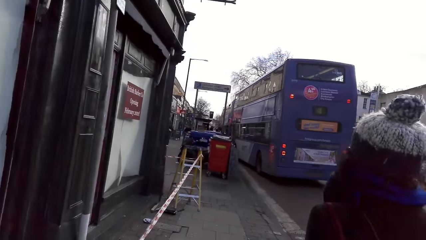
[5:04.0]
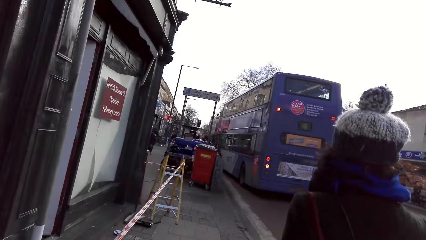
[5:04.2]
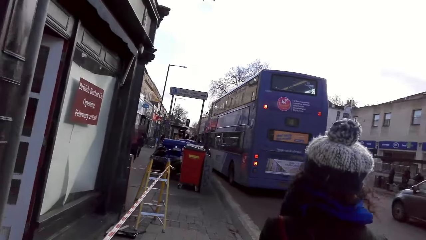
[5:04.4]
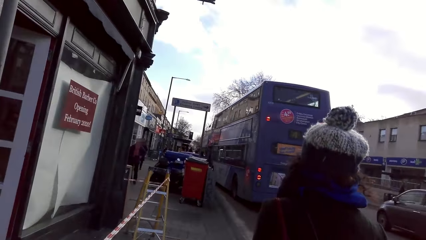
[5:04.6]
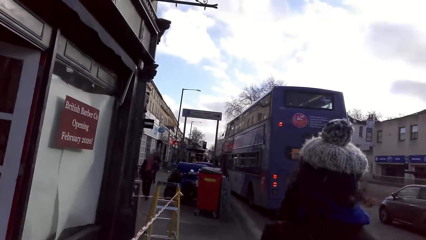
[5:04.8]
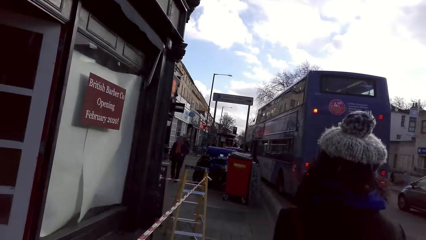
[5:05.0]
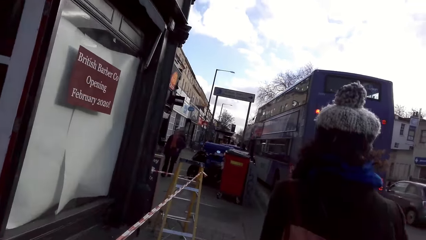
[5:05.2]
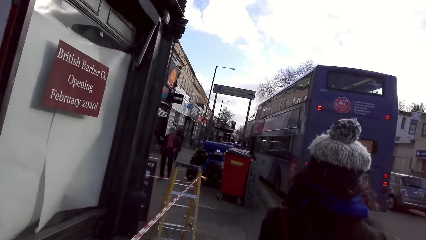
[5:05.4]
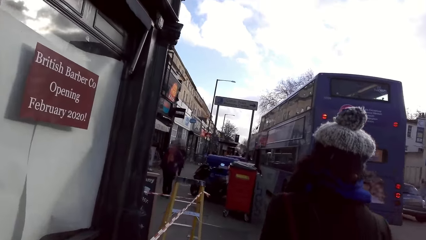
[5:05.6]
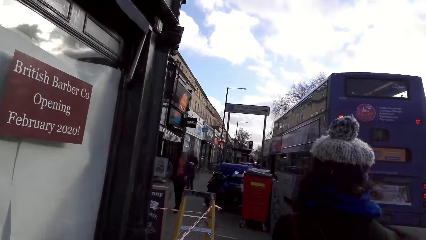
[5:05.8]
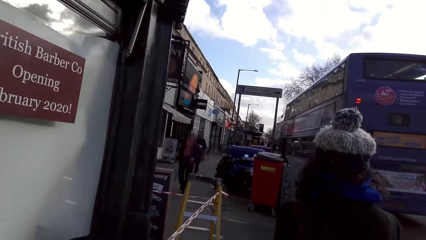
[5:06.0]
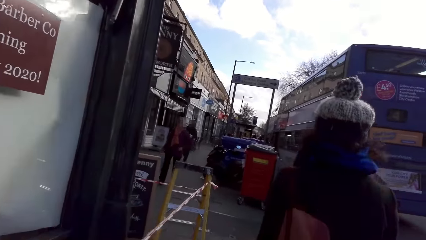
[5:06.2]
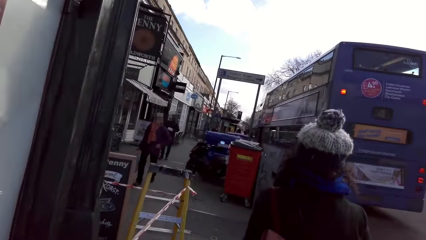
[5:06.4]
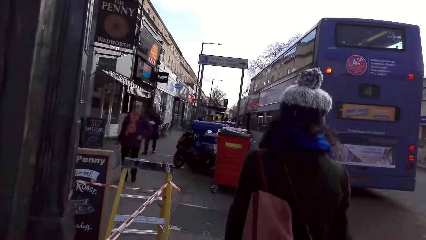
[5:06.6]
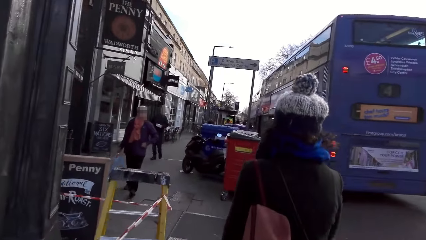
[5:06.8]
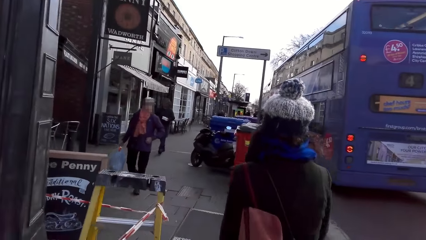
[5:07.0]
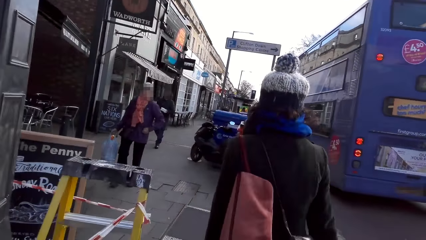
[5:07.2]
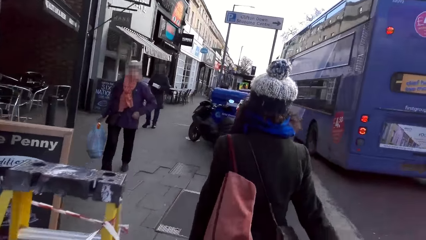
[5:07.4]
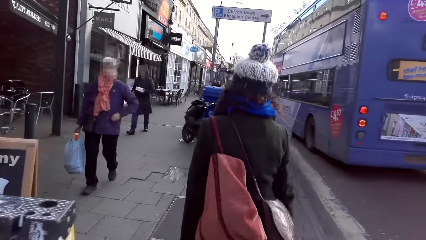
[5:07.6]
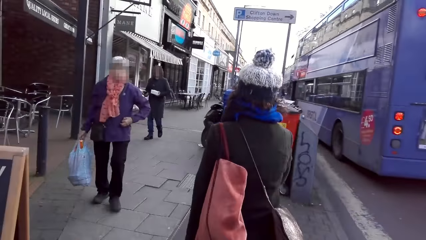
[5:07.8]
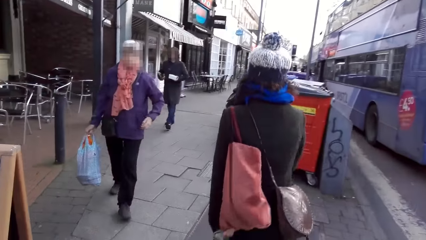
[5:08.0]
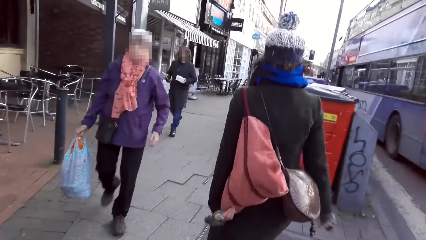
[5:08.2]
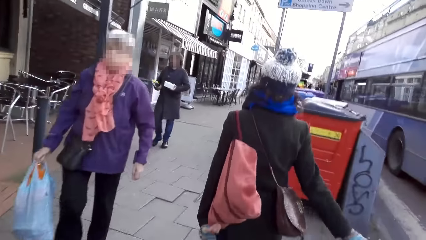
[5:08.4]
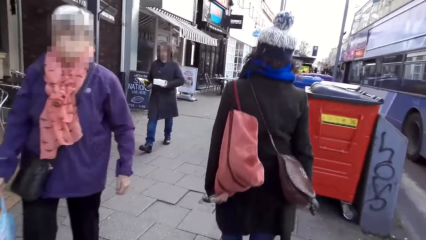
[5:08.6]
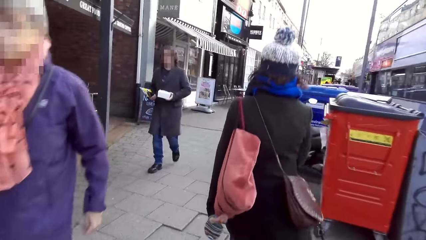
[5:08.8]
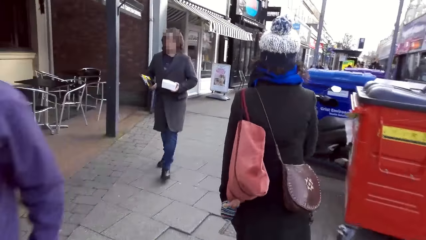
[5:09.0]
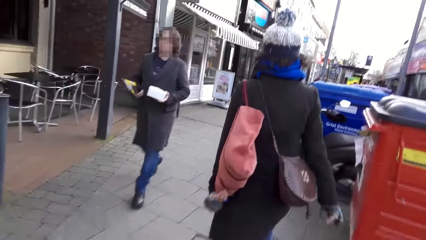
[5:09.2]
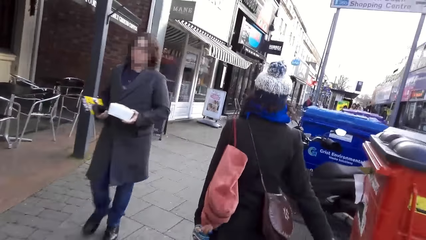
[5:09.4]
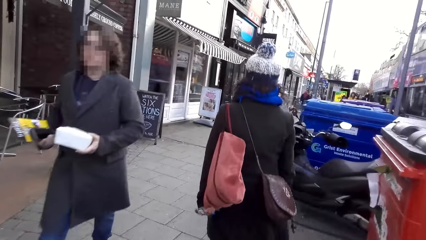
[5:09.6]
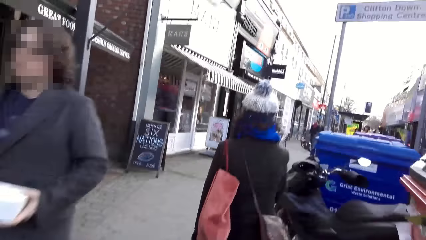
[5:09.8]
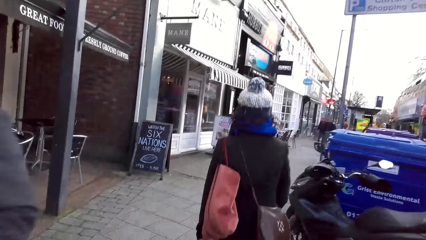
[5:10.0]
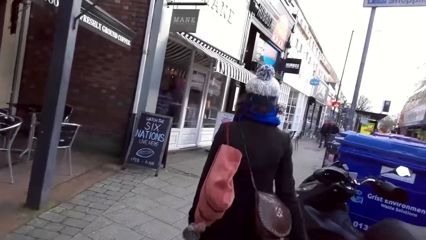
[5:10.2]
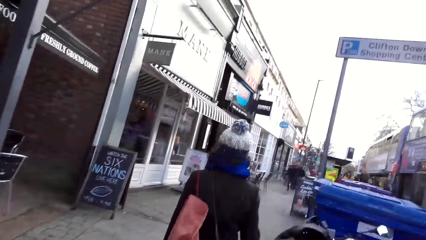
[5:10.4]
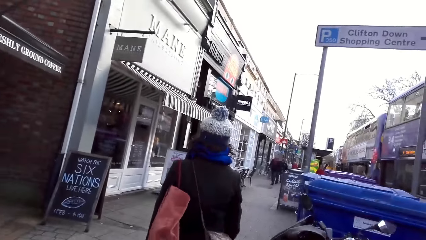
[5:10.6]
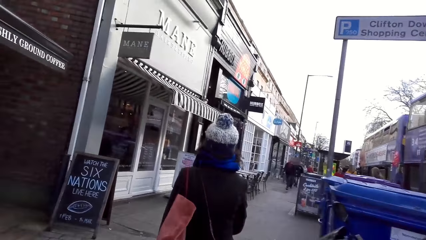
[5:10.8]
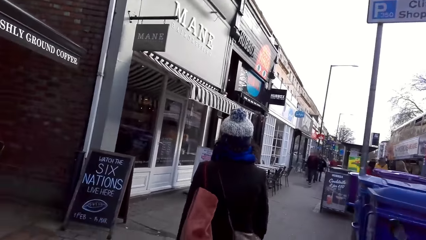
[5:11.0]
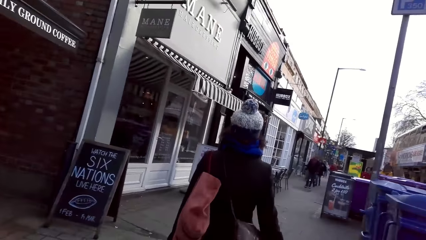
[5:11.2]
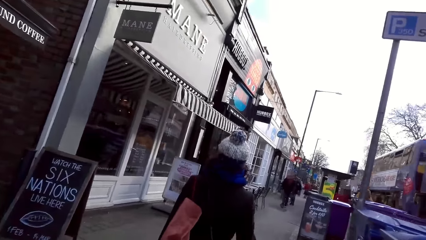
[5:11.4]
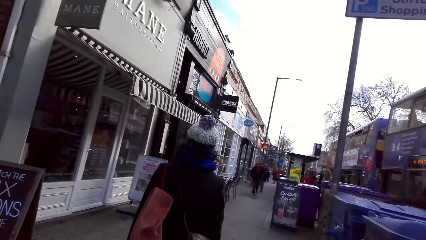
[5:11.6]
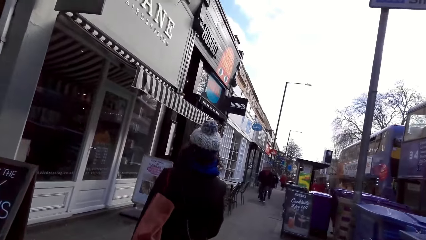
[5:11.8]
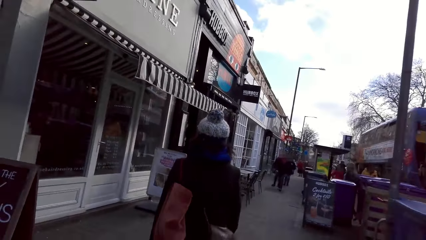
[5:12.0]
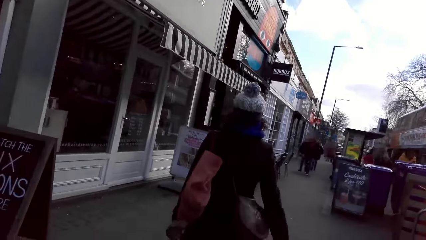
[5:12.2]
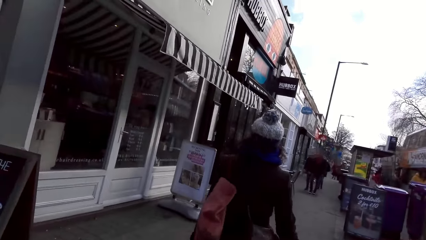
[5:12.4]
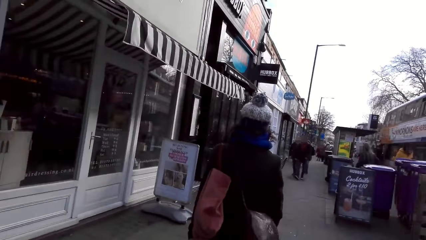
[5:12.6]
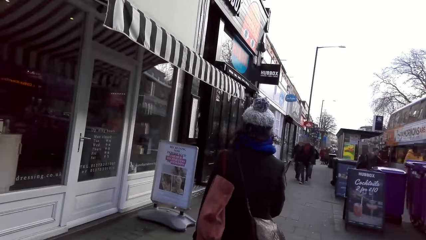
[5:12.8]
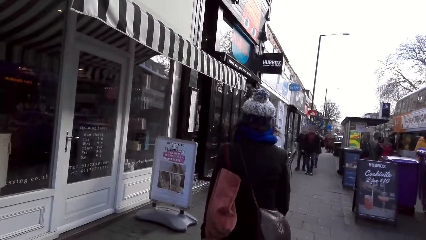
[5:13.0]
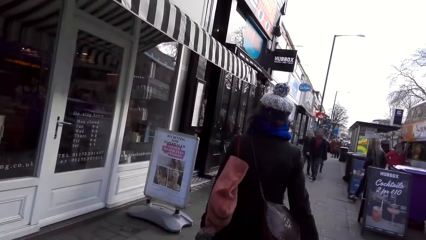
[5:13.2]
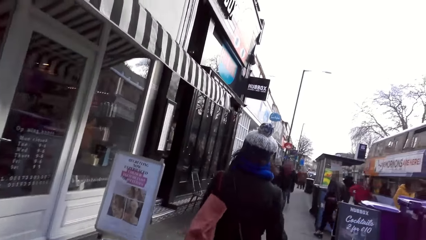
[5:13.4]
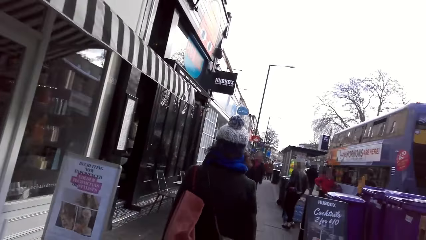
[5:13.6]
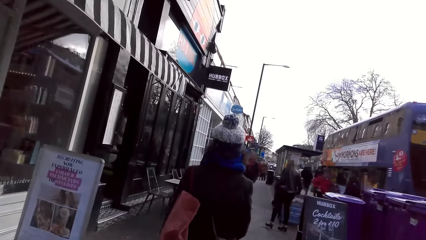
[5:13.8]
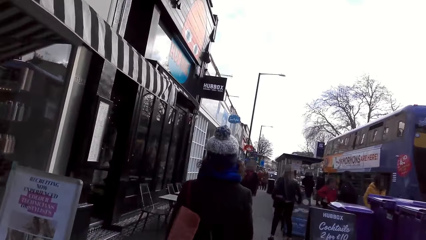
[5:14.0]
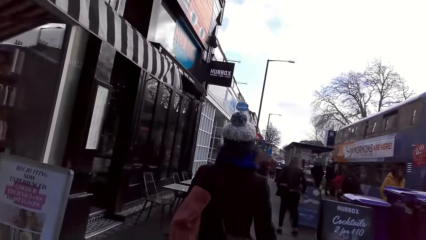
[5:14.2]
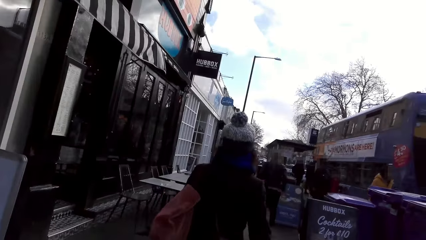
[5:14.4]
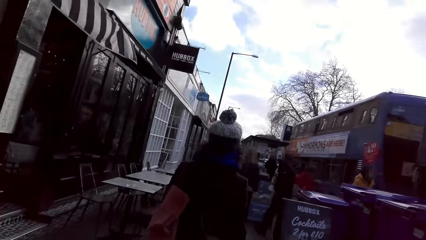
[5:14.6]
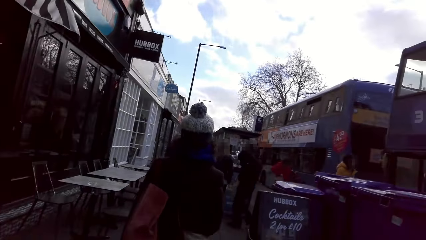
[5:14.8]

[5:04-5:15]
A man walks towards the camera wearer. Another man walks towards the camera wearer.

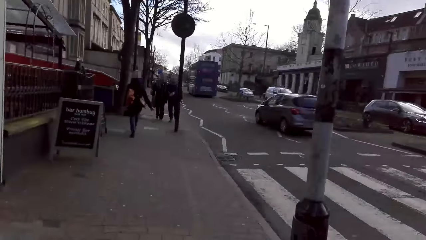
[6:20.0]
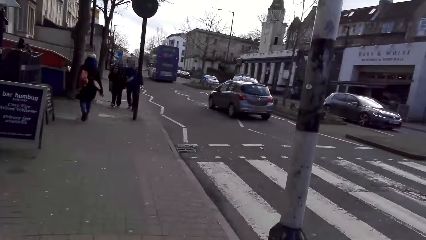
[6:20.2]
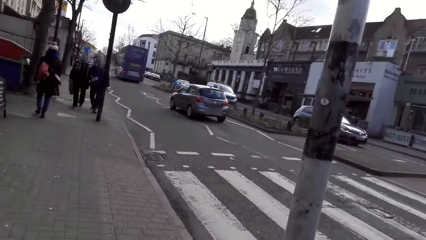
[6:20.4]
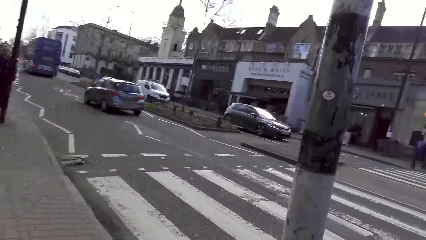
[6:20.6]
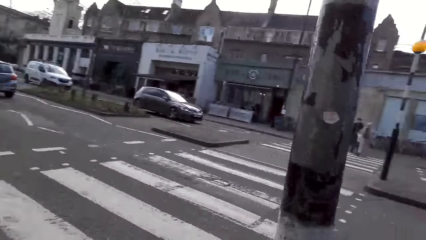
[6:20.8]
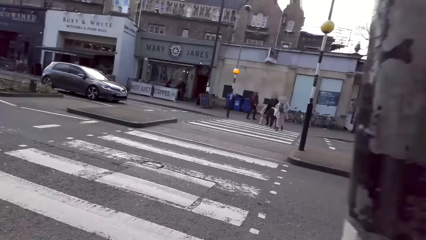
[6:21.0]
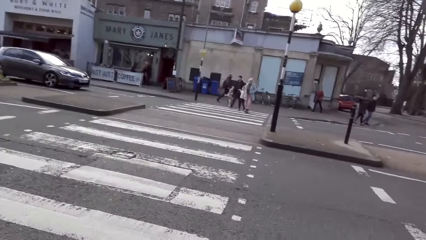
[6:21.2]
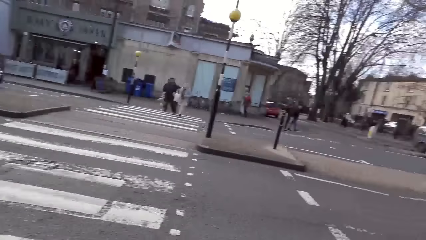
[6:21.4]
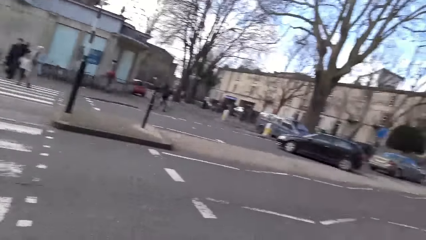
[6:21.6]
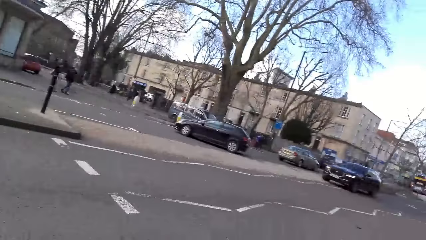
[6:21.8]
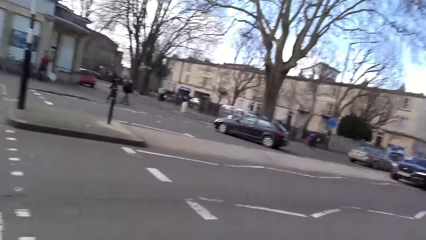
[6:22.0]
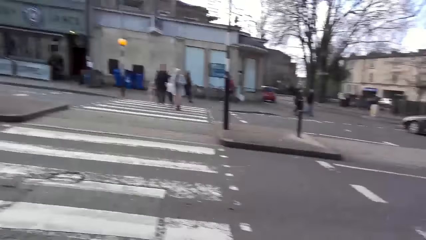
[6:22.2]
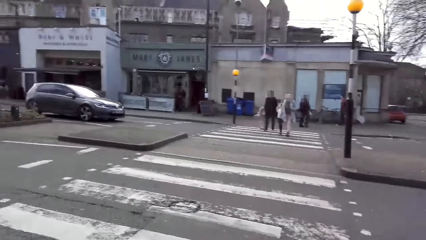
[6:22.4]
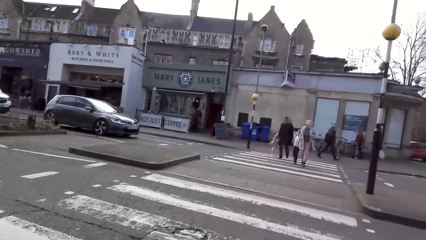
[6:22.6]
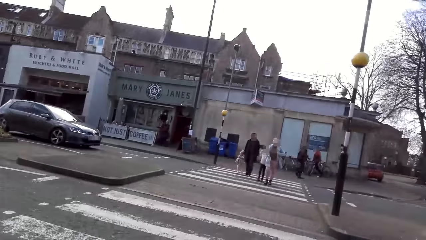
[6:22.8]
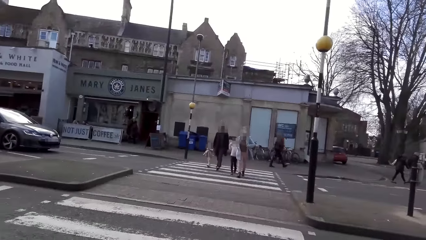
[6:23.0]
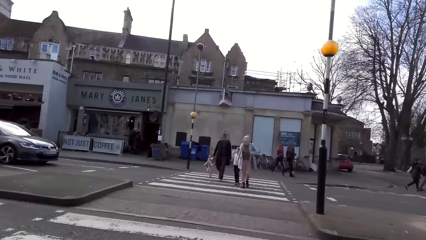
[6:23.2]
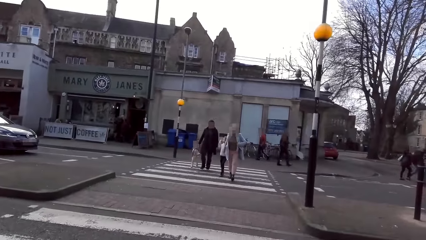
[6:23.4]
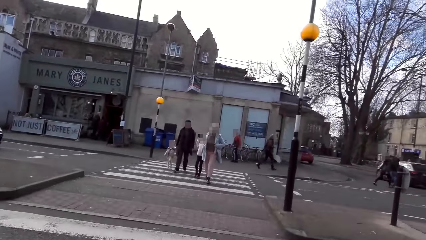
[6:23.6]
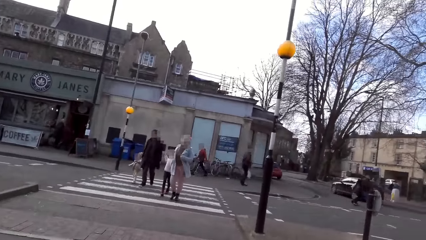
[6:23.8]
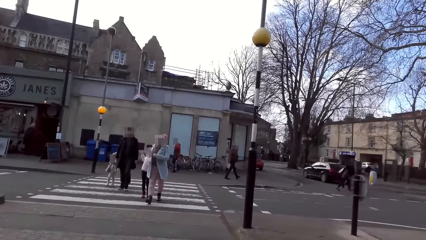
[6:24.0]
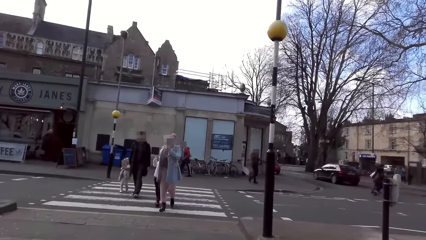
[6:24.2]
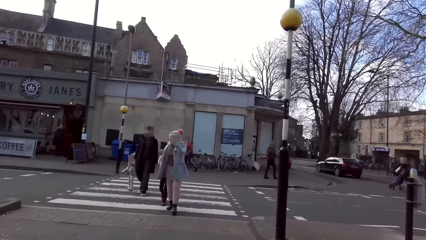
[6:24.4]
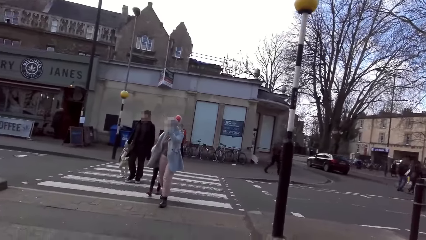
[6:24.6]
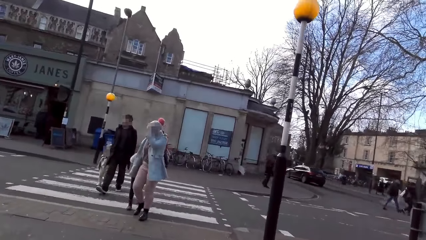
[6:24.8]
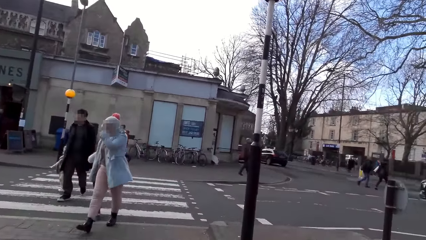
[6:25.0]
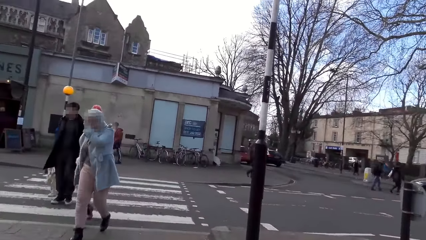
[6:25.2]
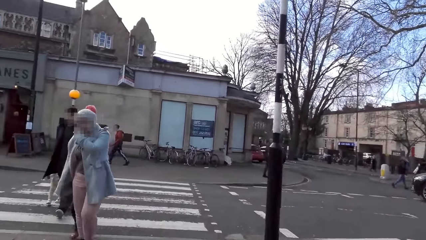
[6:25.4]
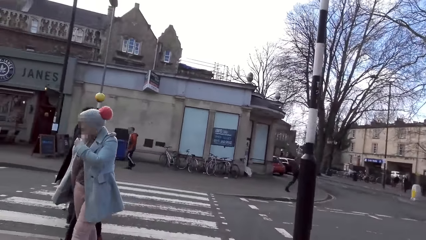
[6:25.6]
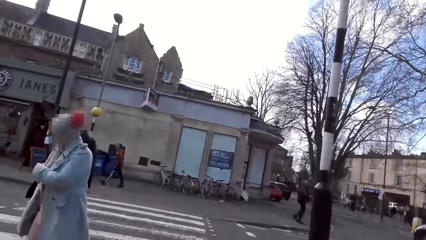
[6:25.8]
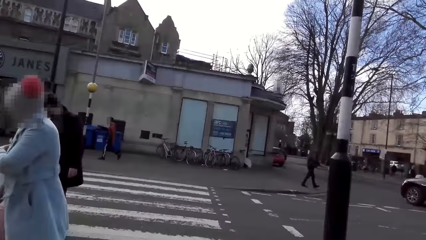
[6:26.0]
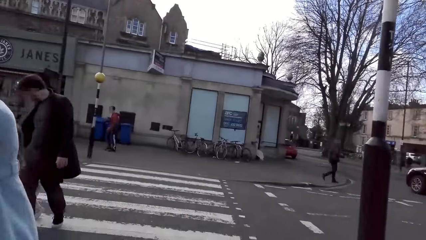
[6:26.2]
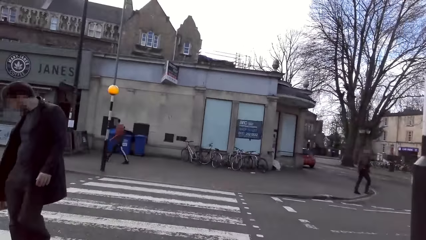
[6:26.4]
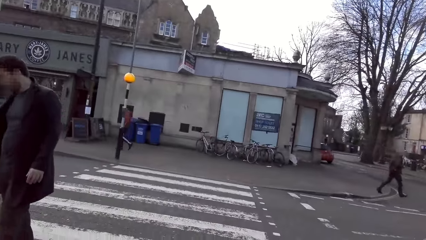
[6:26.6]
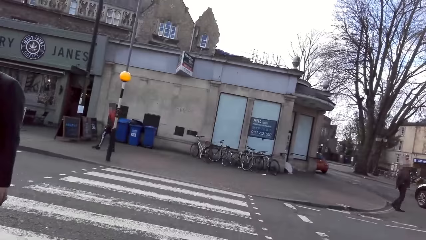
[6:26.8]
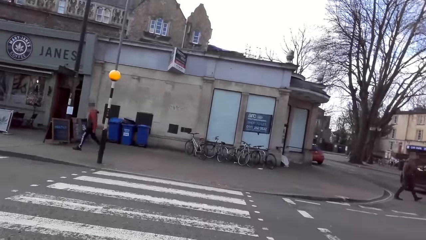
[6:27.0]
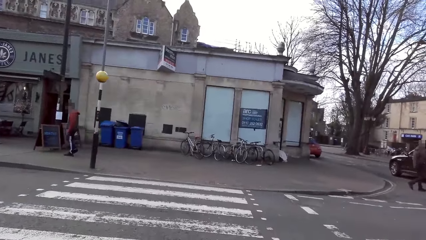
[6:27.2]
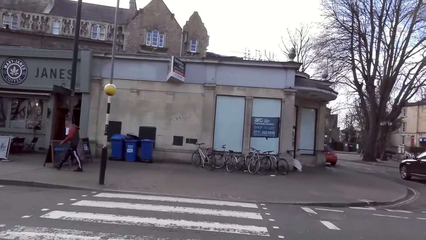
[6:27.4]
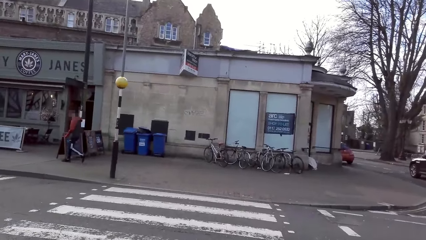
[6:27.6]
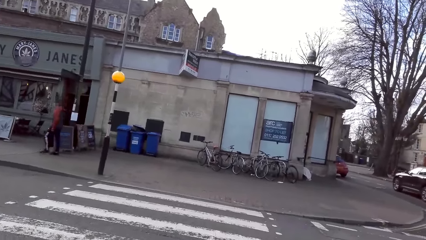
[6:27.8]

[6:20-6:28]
The camera wearer crosses the road. They look around. They walk around.
